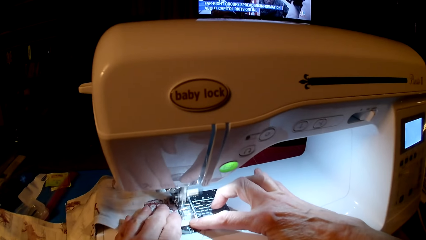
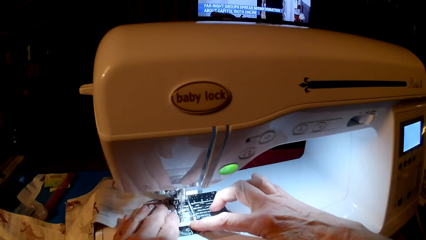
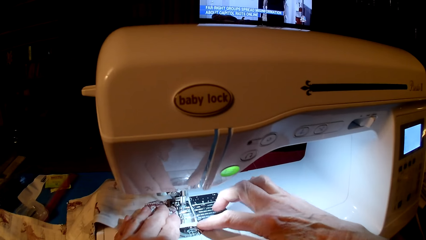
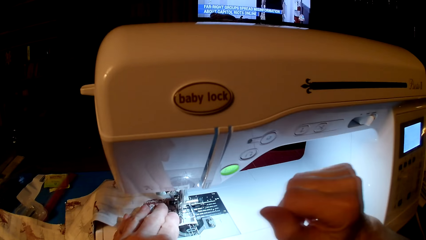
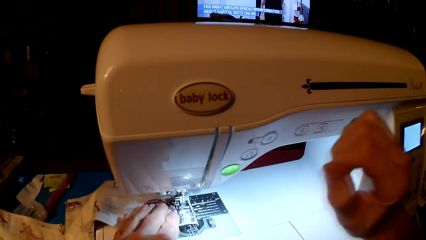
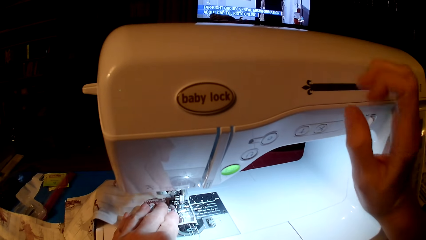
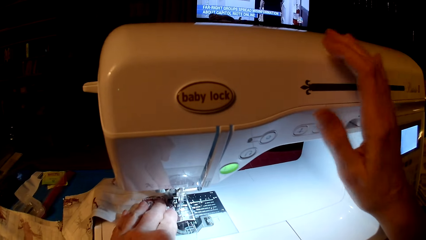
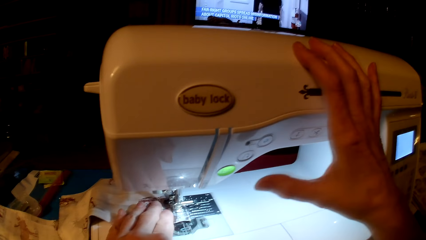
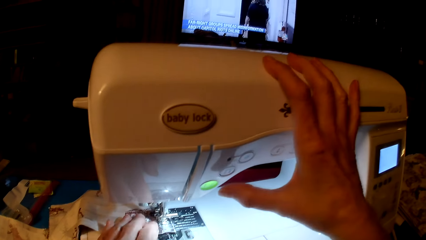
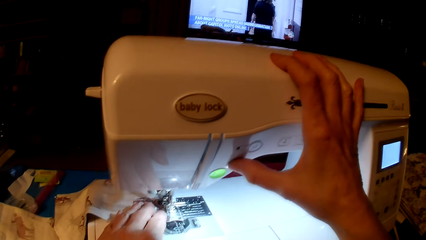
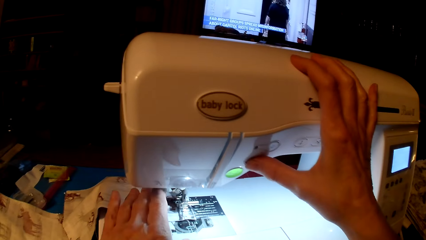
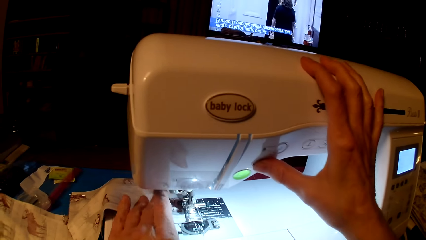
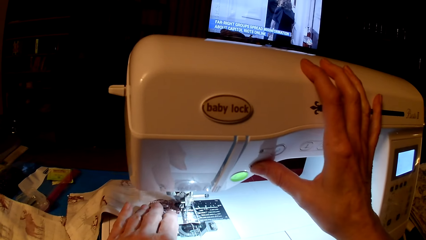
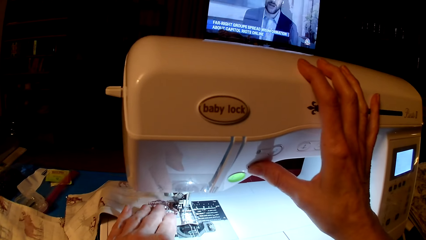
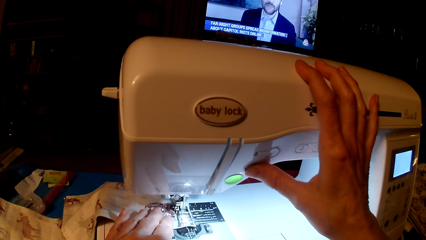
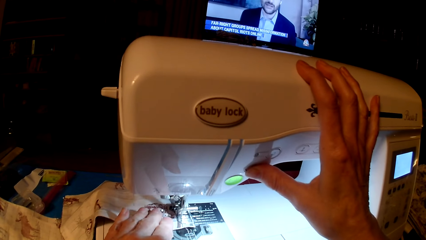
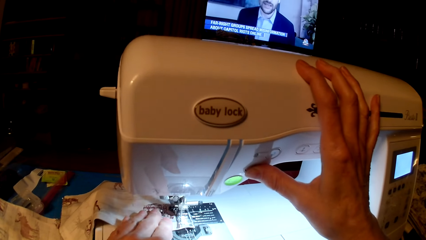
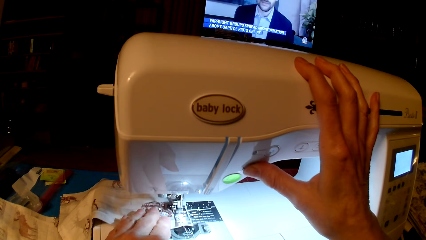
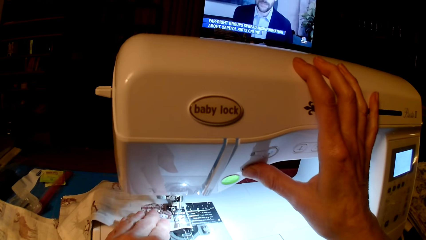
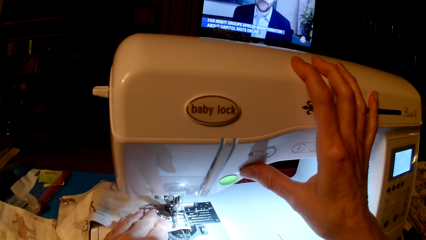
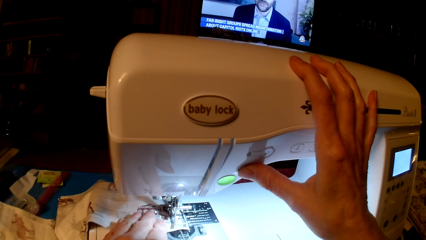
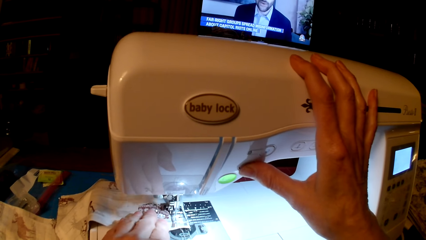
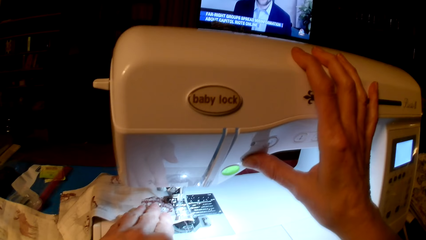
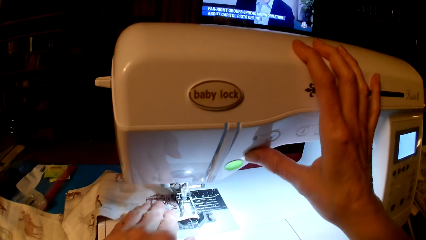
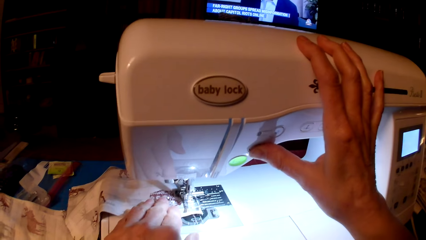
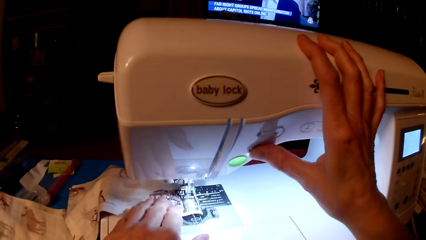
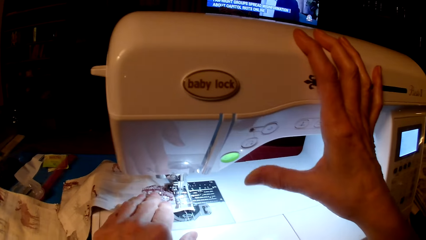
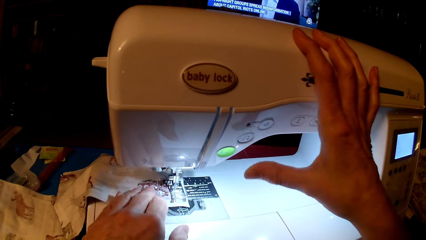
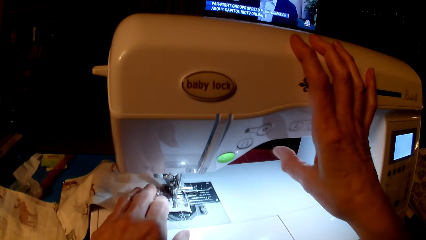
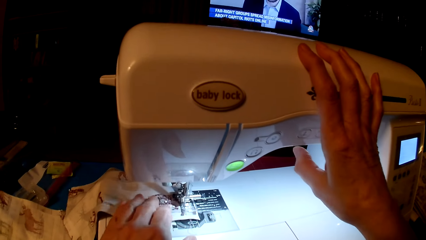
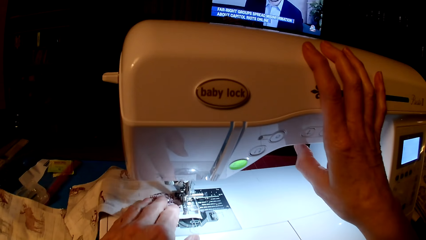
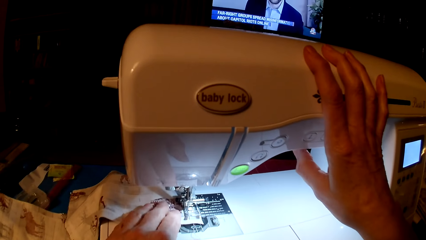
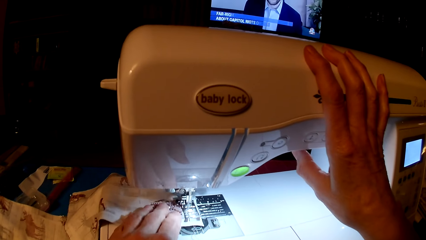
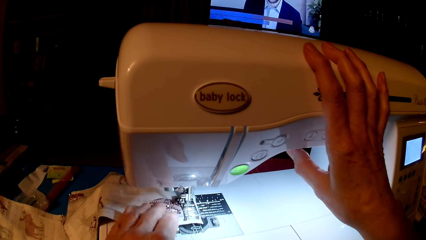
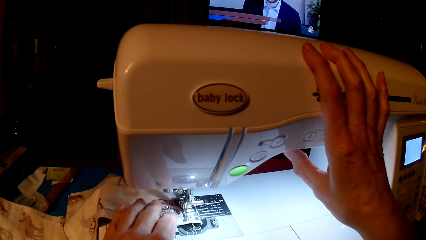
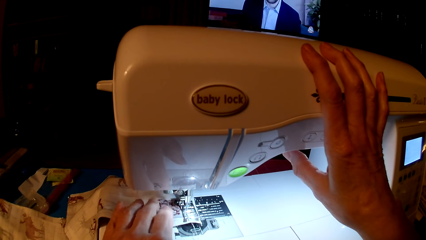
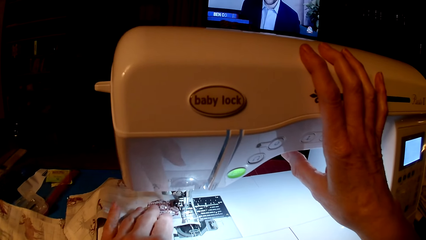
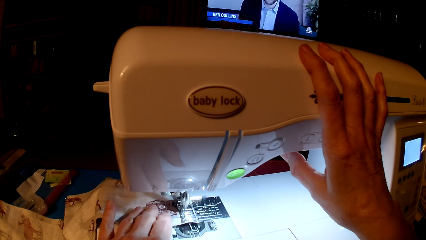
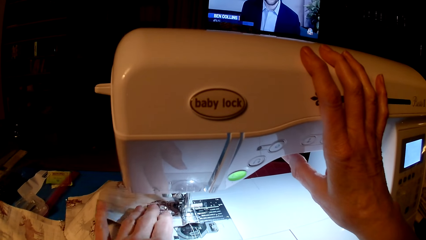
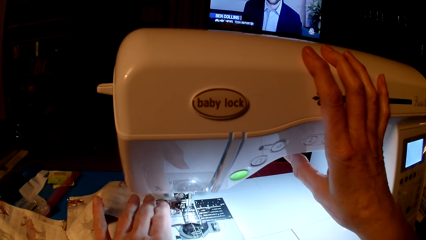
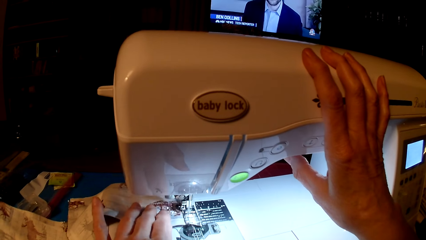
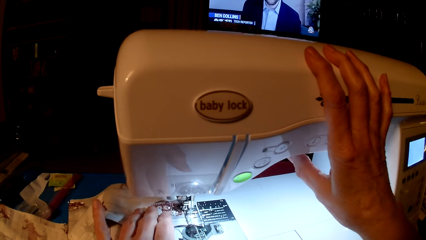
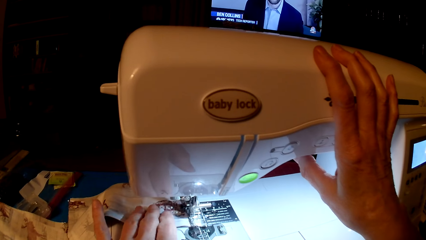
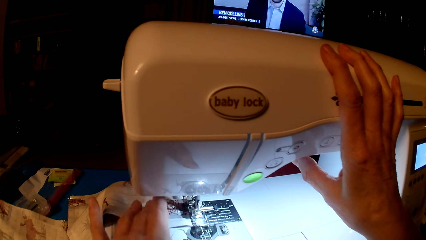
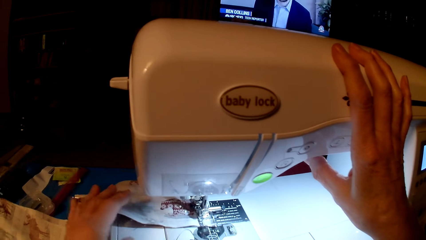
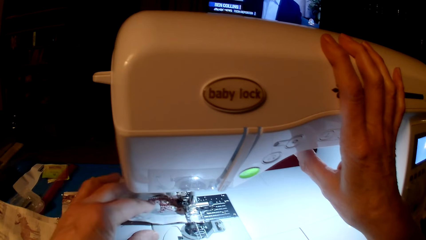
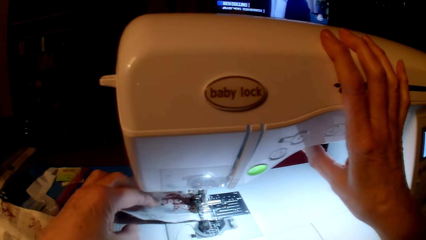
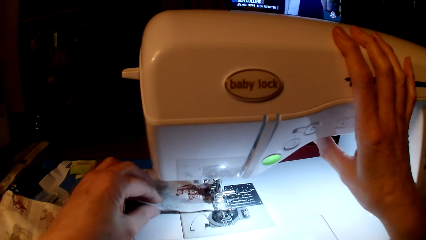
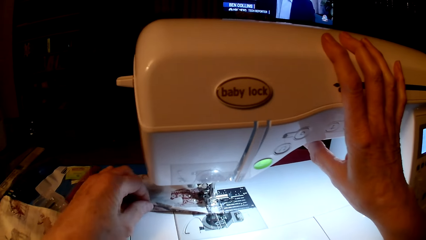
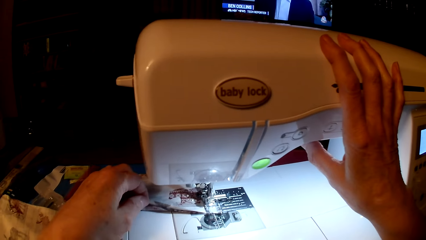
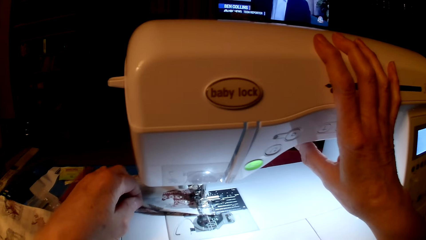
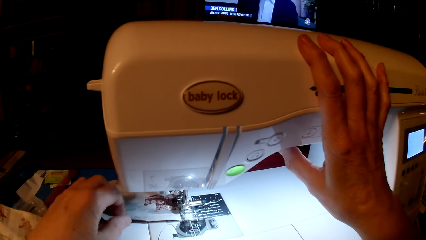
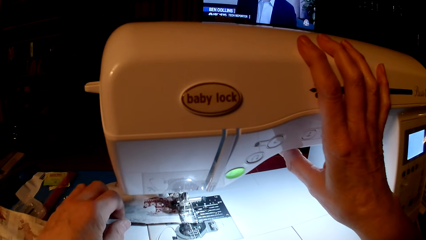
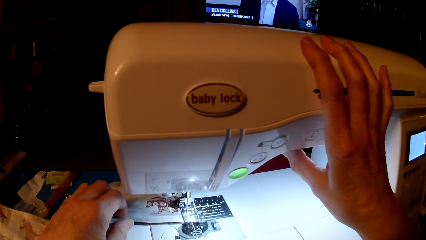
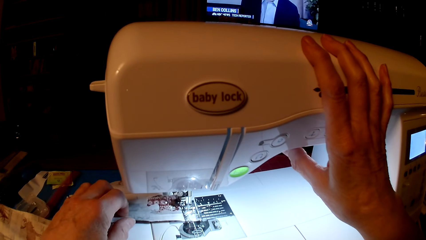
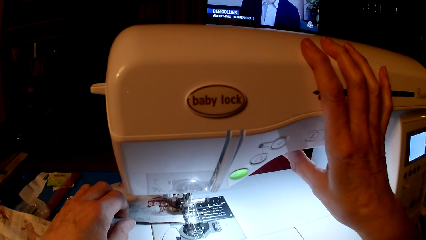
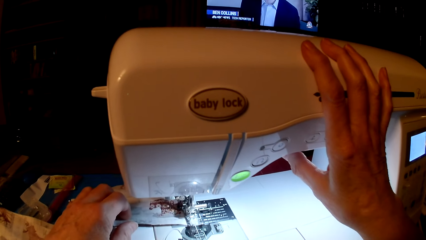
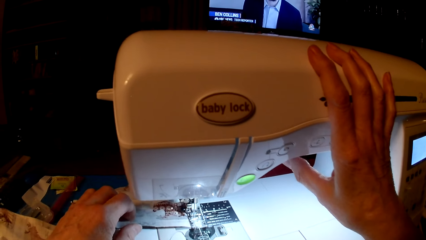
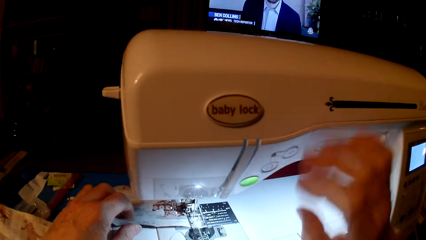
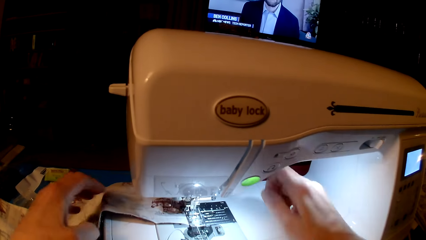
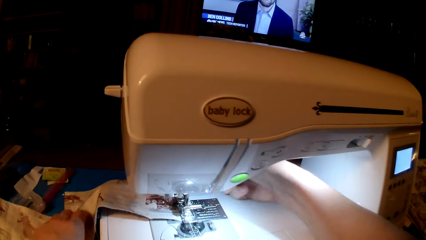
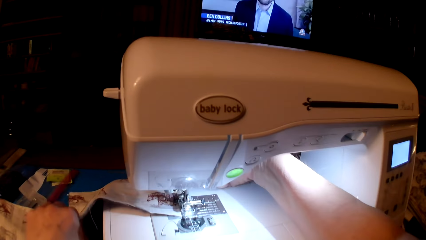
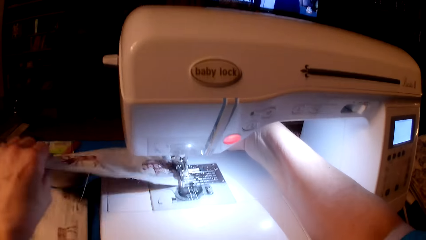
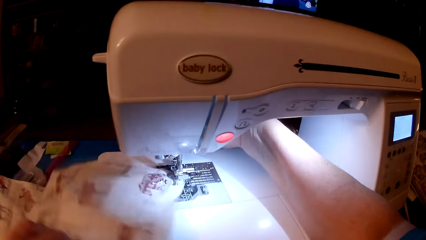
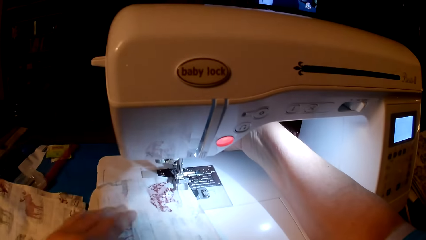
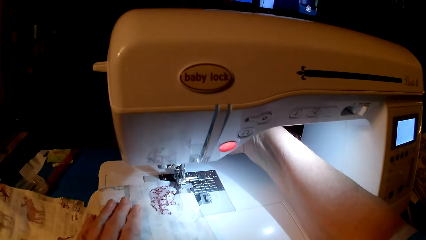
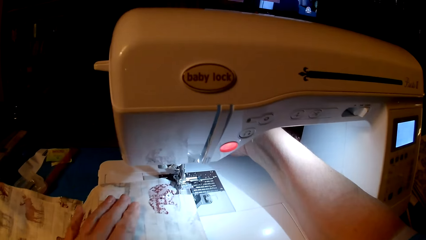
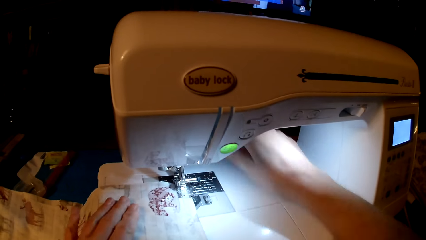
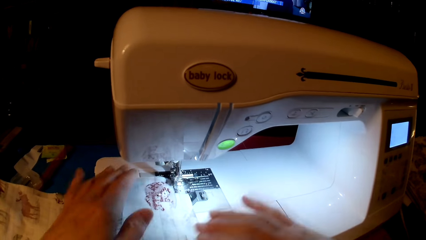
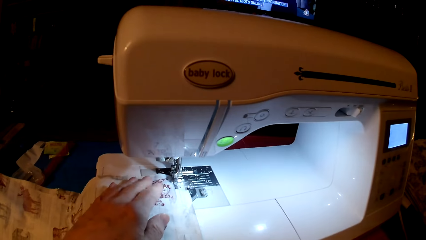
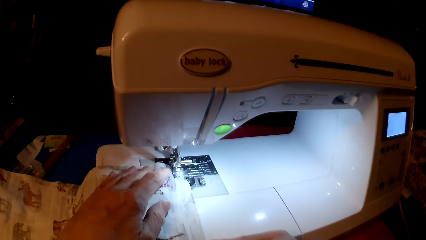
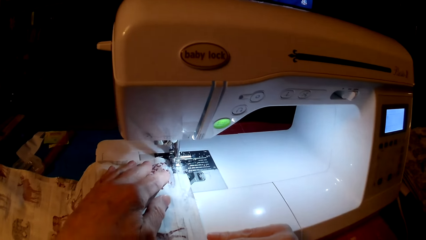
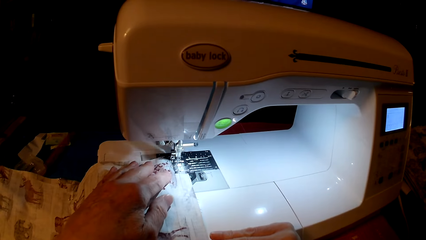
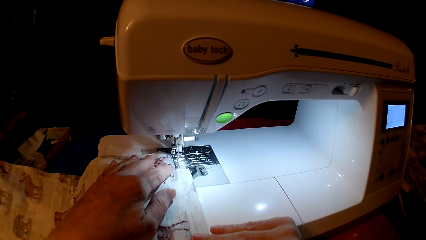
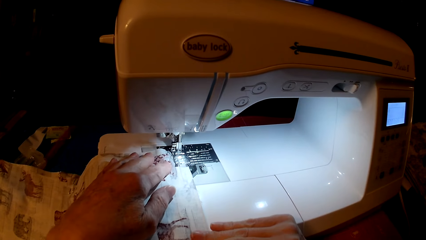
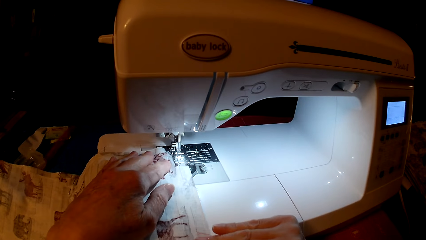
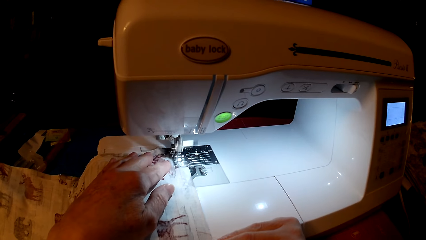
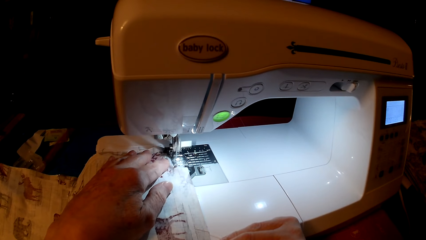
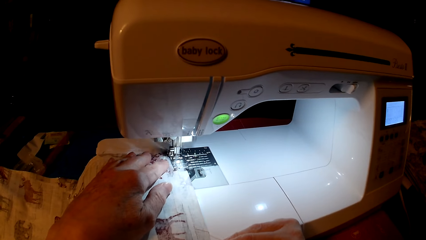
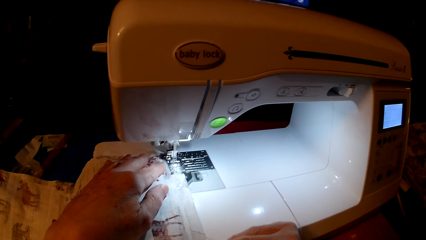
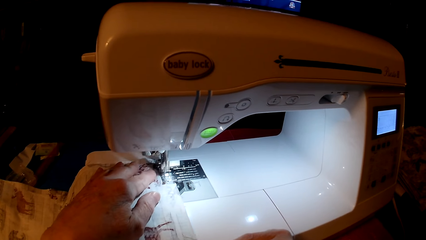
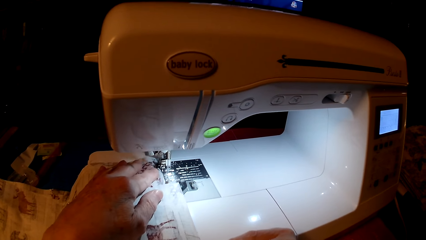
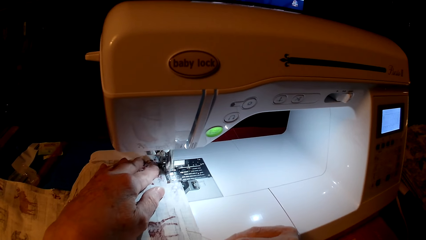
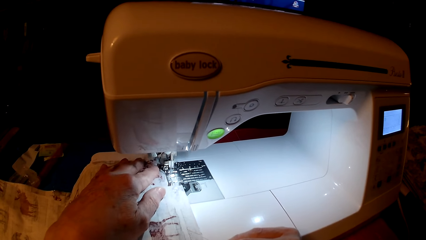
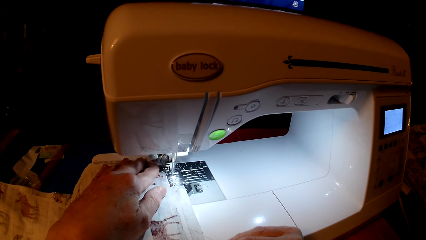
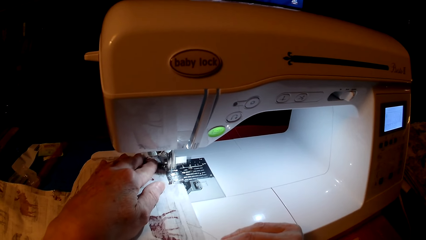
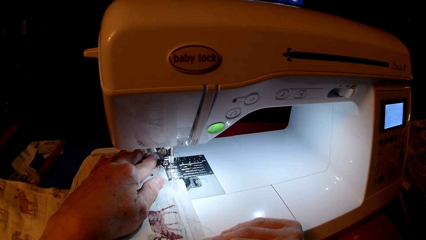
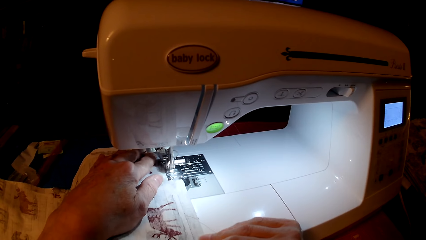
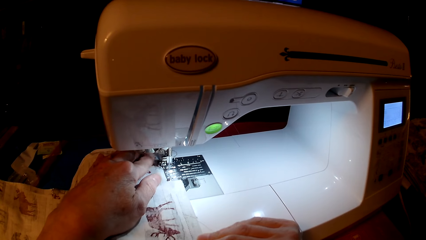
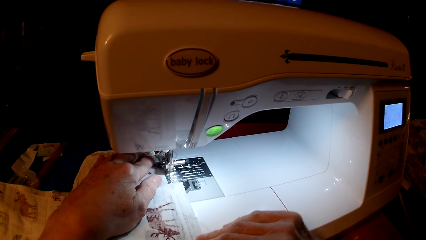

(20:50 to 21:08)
The camera wearer presses the speed button. They sew the cushion. They rotate the pillow cushion. They sew the cushion.
